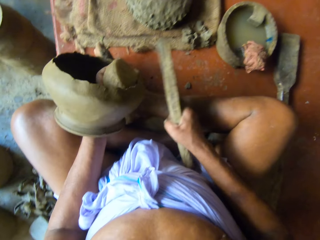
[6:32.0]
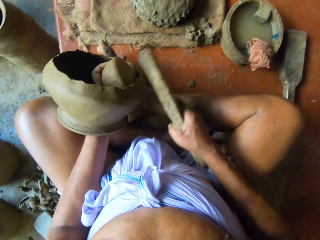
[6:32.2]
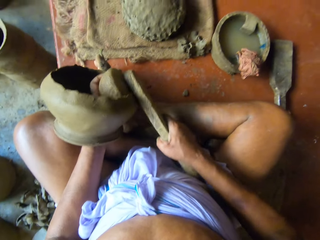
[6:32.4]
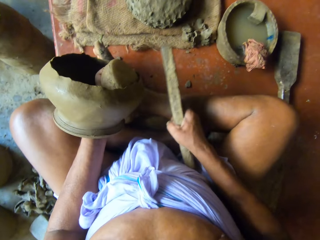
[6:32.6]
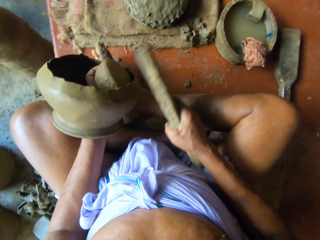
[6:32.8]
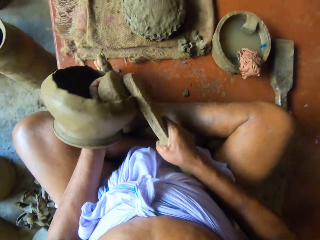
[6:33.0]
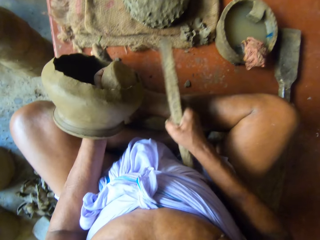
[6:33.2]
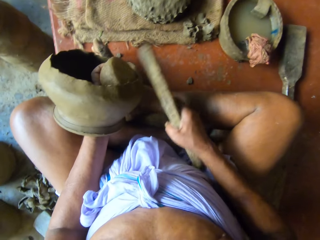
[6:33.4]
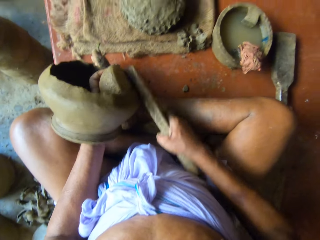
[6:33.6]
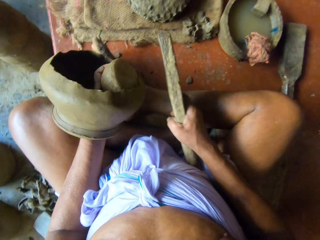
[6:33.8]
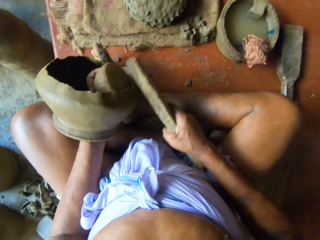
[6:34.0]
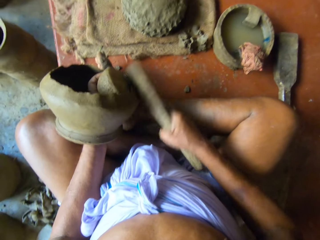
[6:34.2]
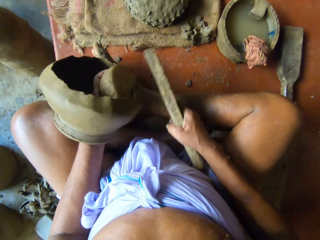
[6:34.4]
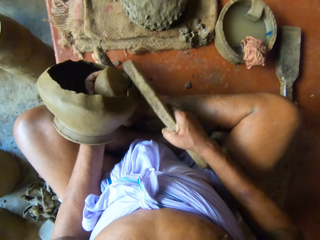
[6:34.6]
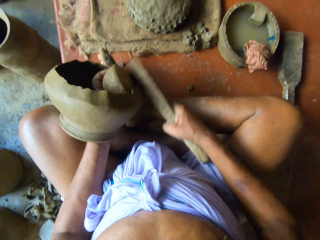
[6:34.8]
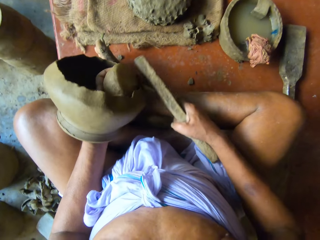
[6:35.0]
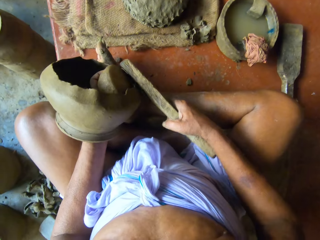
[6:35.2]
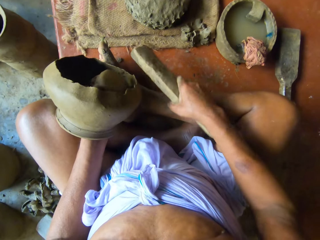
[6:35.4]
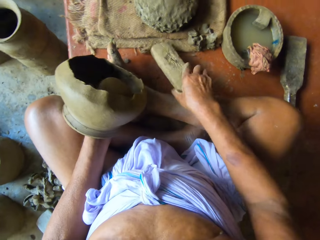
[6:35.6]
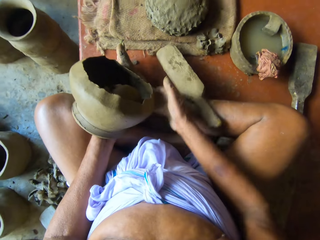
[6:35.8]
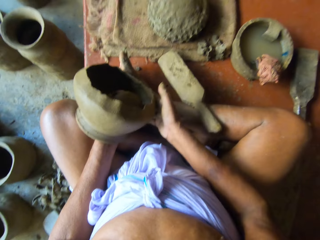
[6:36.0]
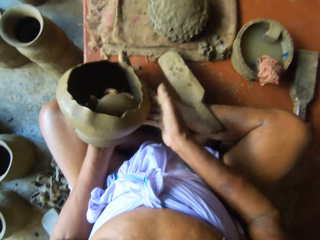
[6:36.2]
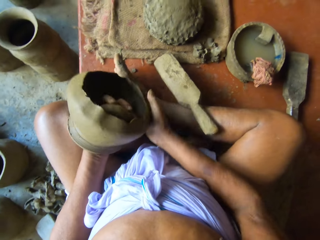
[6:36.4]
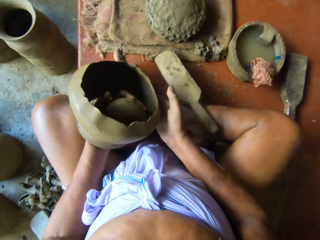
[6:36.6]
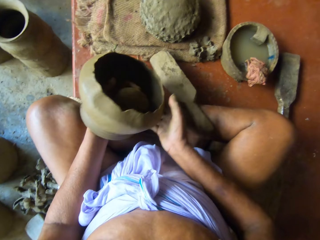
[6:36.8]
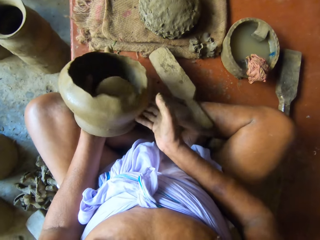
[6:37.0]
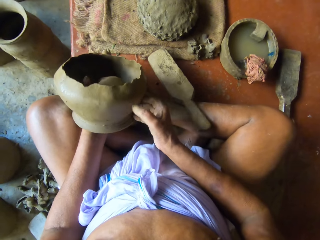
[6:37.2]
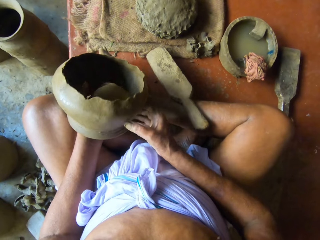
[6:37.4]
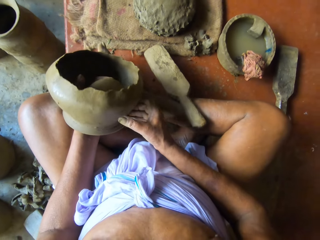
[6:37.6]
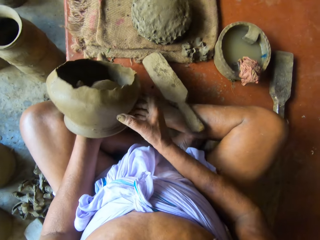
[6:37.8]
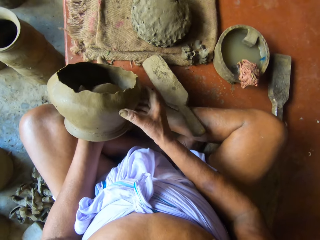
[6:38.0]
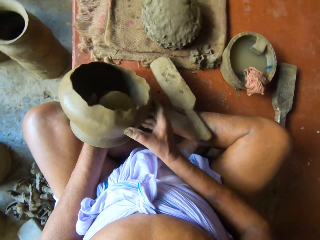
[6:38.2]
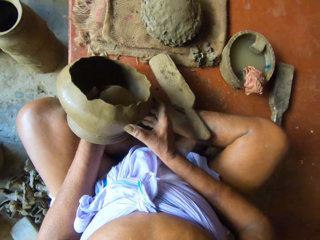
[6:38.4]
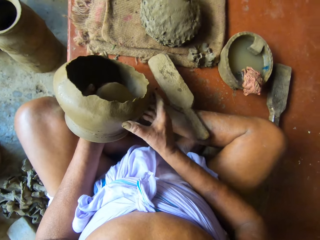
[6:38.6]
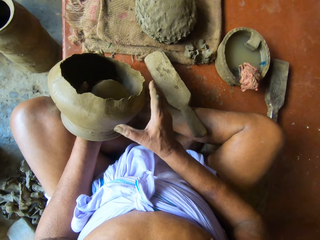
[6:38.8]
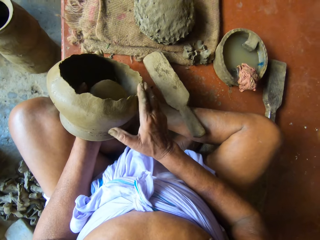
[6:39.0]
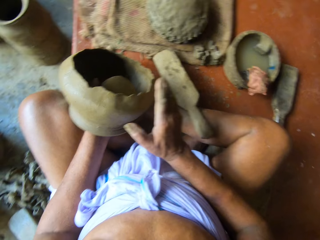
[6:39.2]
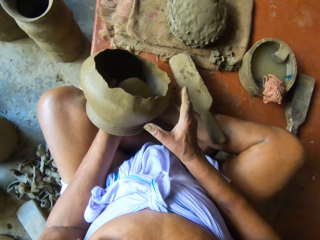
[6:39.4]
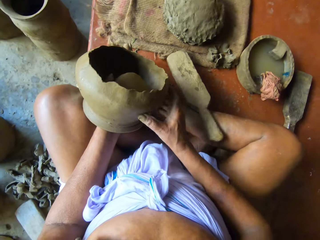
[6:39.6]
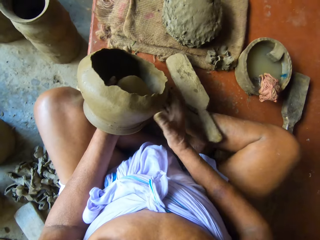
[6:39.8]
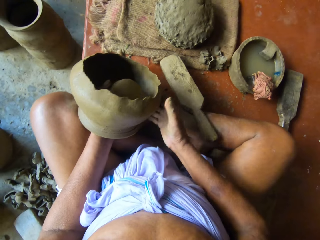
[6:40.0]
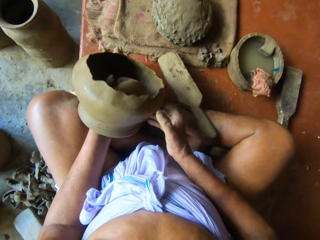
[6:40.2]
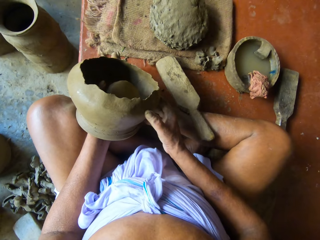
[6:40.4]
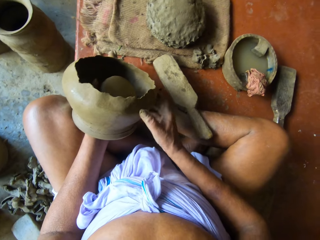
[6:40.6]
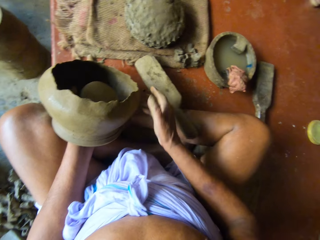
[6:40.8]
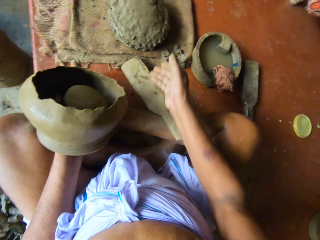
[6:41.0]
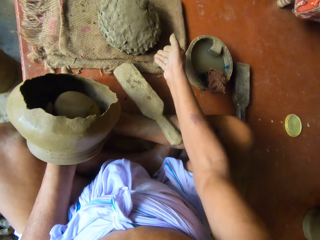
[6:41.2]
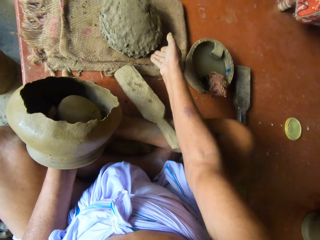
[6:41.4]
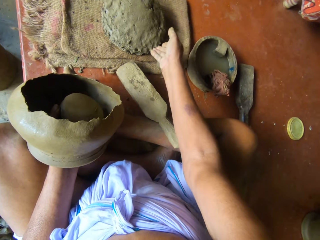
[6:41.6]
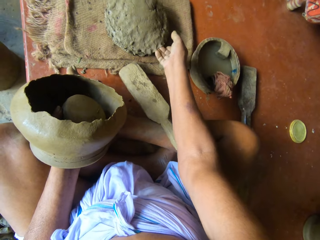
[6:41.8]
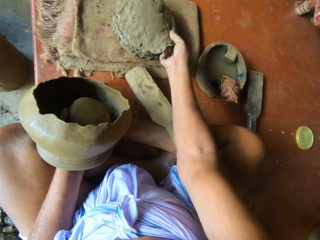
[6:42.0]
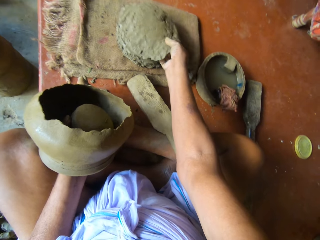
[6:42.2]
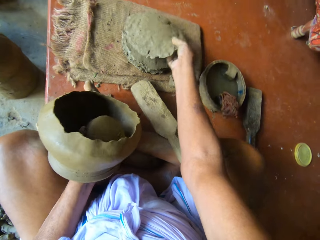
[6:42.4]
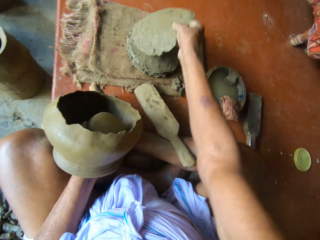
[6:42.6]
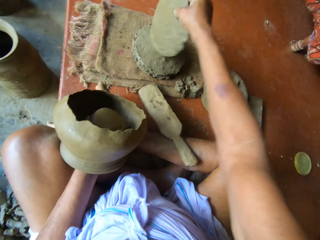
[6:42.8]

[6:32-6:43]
The camera wearer places the wood in his right hand on the floor. He spins the pottery in his left hand with his right hand. He adjusts the mould clay pot. He picks up a flat clay on a mat on the floor with his right hand.

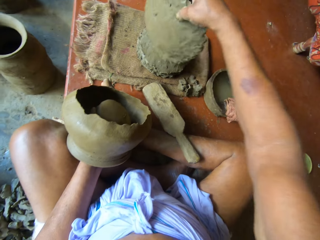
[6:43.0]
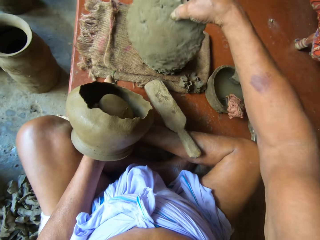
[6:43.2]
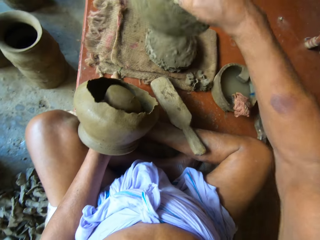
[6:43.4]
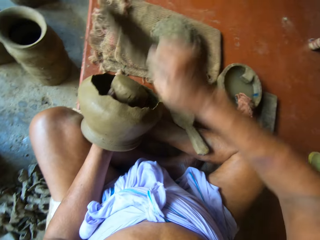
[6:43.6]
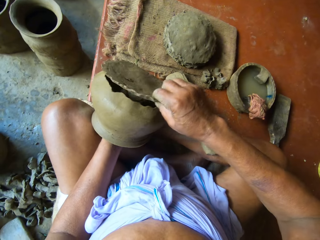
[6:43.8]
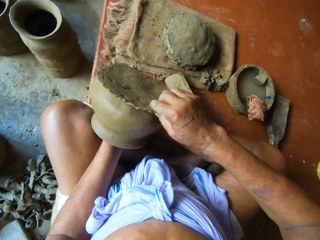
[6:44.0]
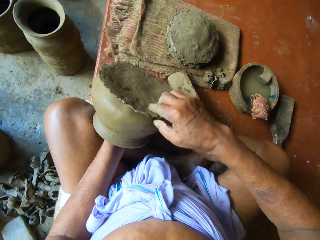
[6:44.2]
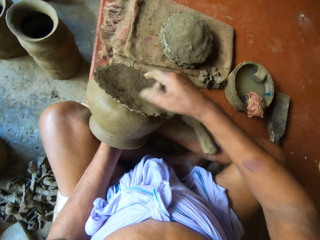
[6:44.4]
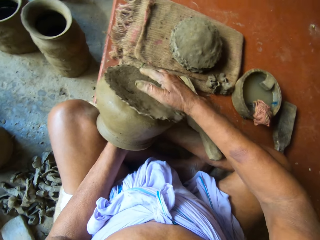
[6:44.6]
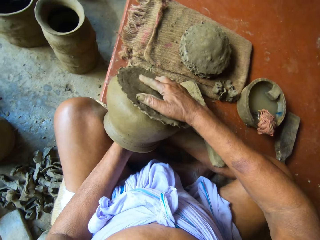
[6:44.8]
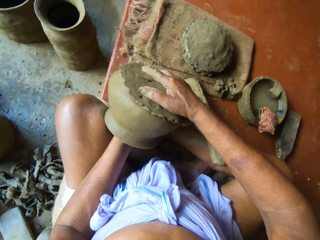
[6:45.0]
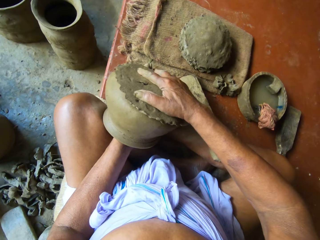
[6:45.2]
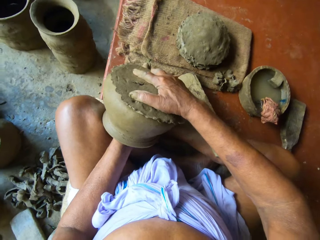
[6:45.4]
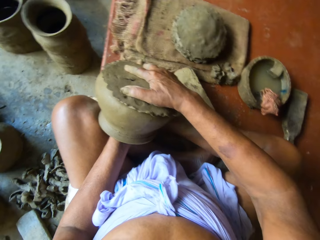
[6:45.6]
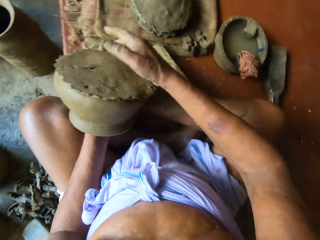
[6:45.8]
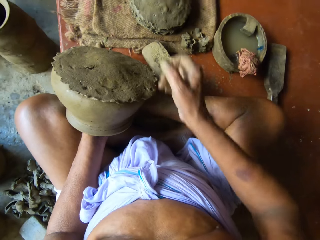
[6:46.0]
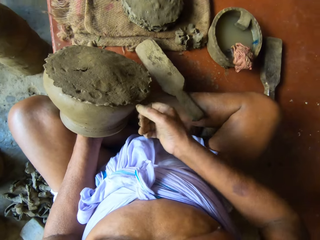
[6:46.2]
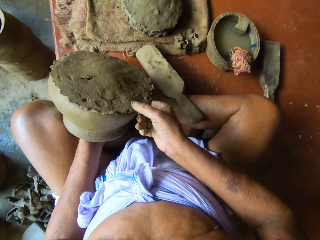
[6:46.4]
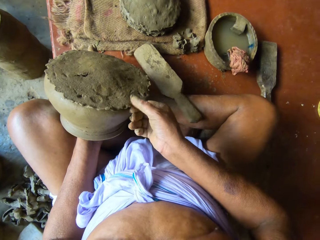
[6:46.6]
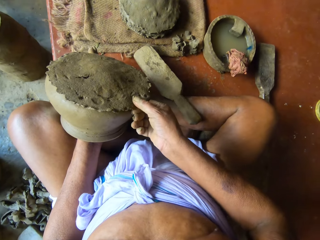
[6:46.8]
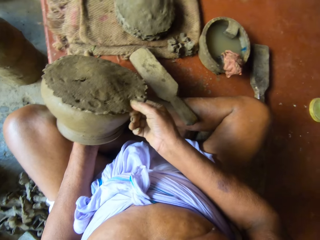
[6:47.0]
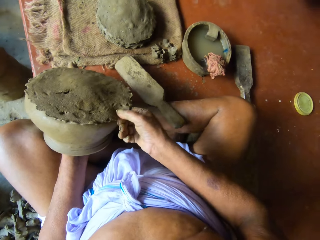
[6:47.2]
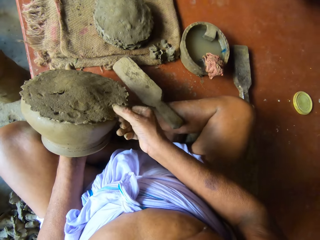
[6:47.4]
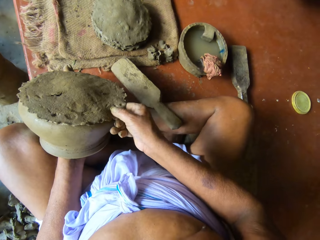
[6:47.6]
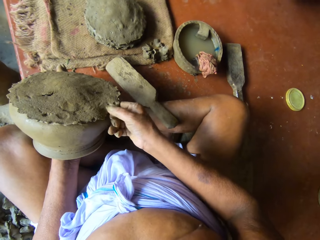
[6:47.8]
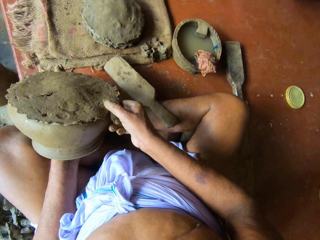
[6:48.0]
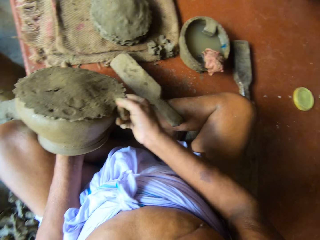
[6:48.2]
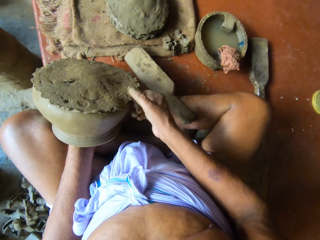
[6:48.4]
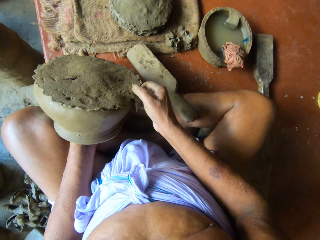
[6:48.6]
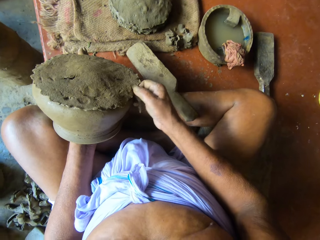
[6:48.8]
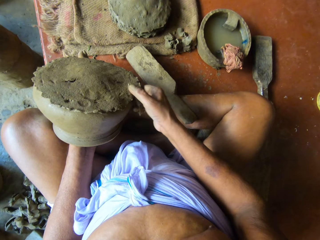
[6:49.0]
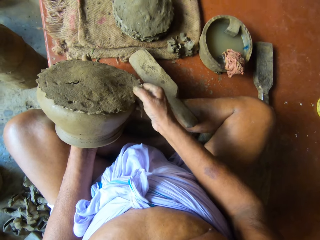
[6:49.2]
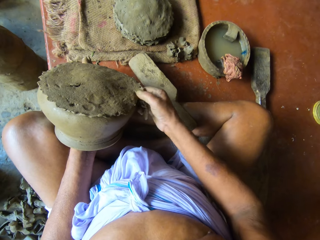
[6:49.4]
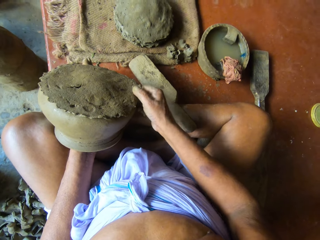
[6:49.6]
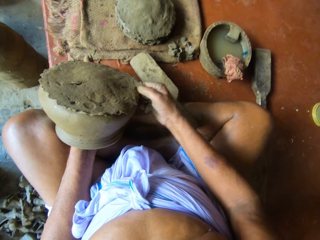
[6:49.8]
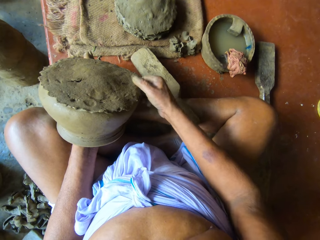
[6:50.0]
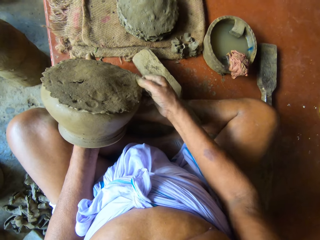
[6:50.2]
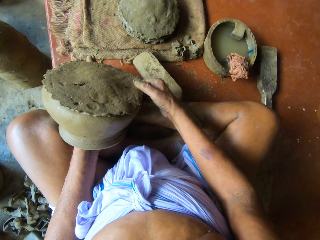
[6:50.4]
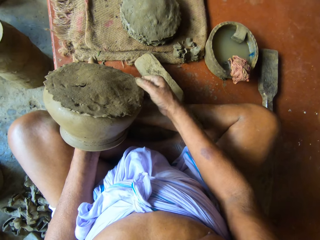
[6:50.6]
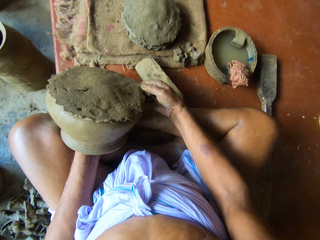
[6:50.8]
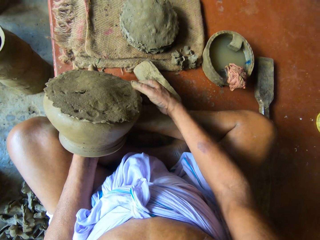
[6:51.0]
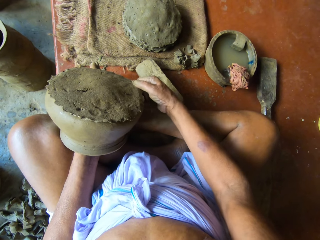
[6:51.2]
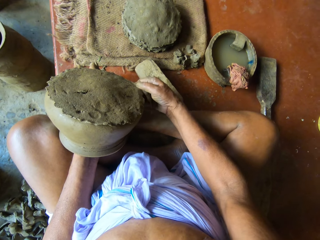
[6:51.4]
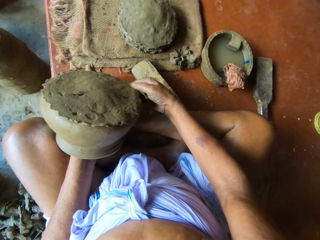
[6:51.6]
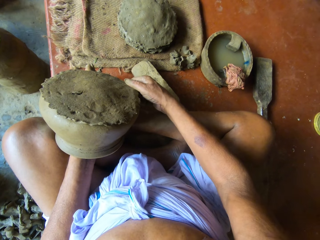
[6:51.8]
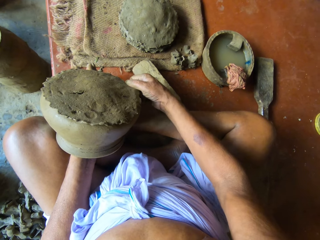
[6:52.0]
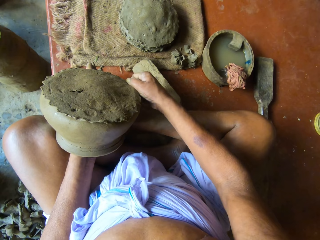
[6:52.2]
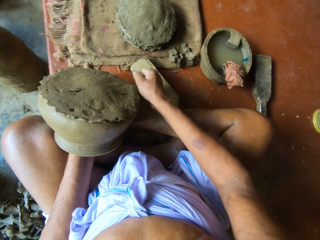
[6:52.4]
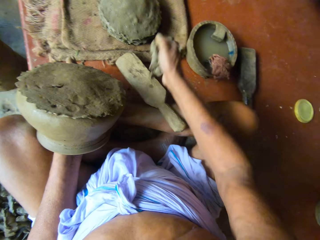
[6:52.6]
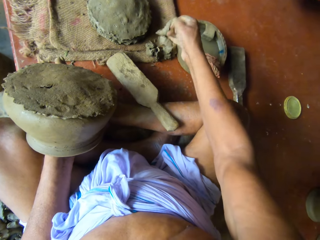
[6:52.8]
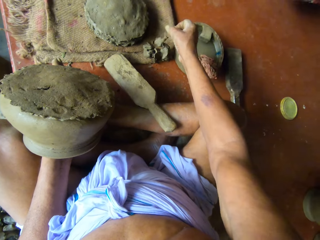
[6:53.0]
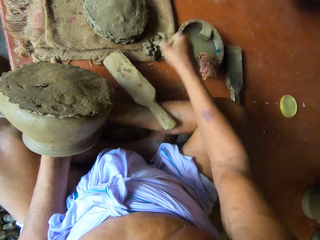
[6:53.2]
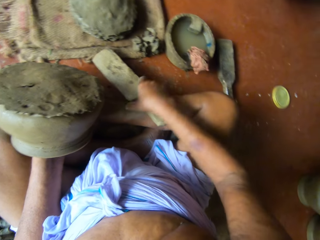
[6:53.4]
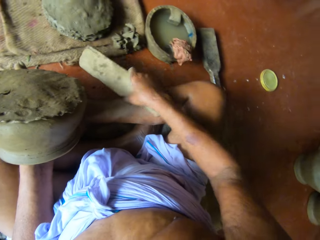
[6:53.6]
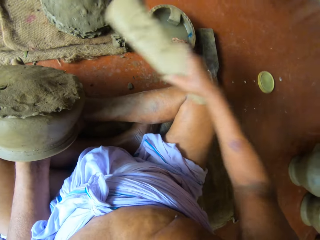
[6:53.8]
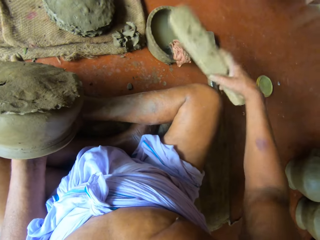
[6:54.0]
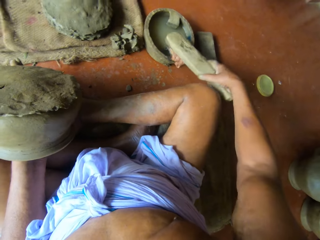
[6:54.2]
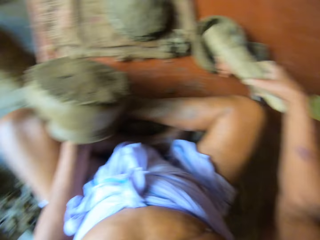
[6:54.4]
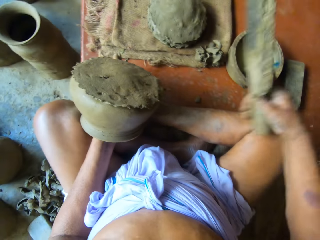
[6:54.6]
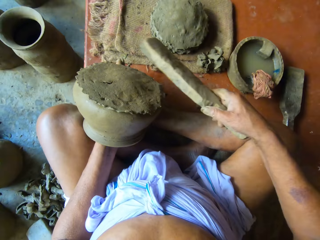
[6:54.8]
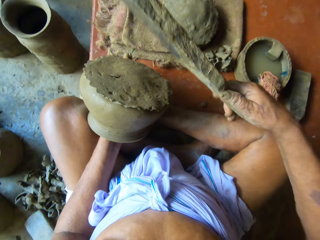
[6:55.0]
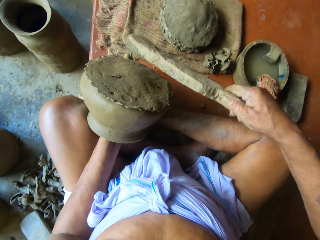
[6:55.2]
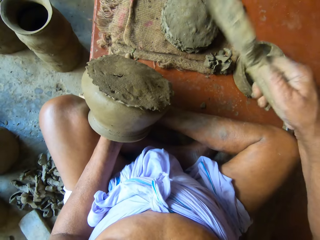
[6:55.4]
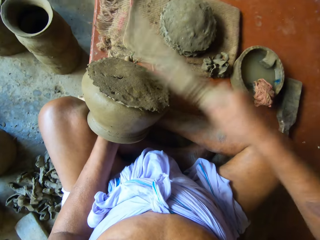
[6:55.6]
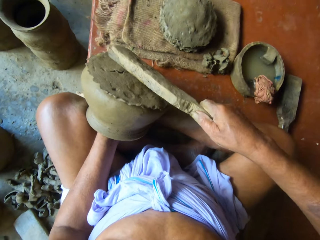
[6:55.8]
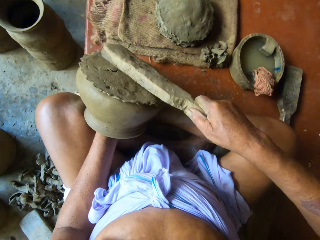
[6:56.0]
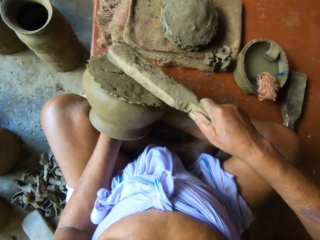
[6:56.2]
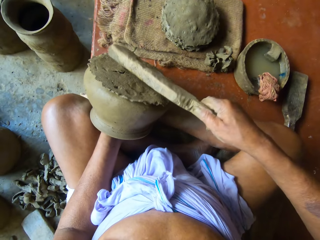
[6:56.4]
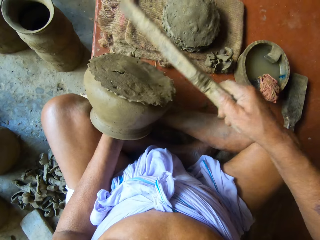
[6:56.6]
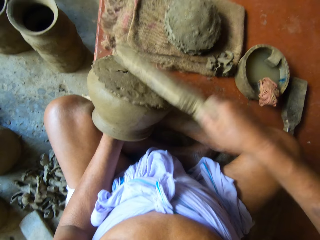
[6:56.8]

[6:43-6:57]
The camera wearer places the flat clay in his right hand on the pottery in his left hand. He adjusts the flat clay on the pottery with his right hand. He fixes the bottom part to the mould clay part. He cuts some clay from the edge of the flat clay on the pottery with his right hand. He adjusts the bottom part of the mould clay pot. He throws the clay in his right hand on the floor. He picks up the wood from the floor with his right hand. He touches the rag on the edge of the bowl with the wood in his right hand. He places the wood on a wet piece of cloth. He hits the bottom of the pottery with the wood in his right hand.
